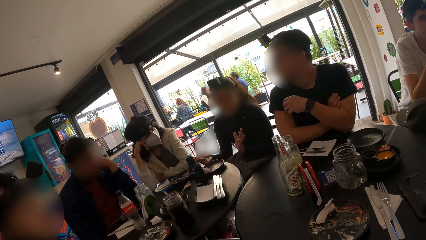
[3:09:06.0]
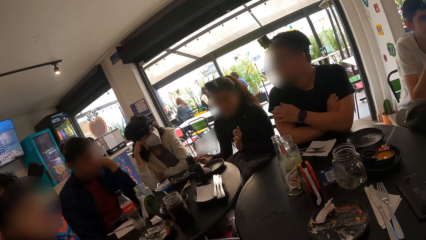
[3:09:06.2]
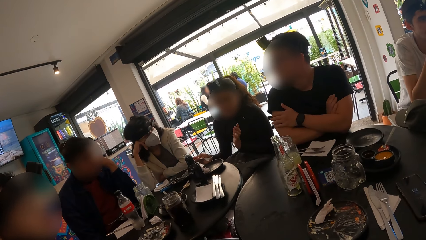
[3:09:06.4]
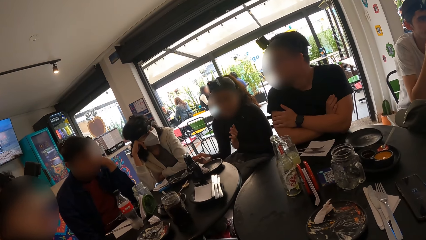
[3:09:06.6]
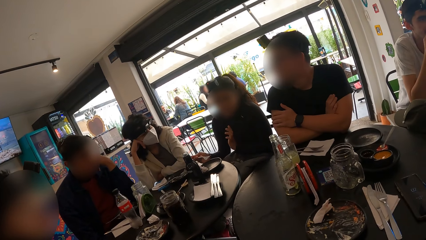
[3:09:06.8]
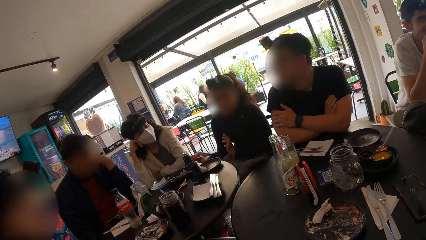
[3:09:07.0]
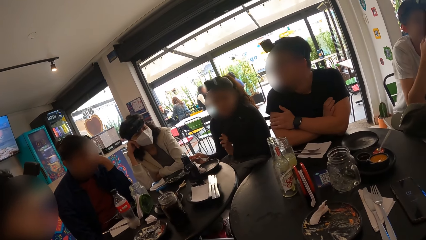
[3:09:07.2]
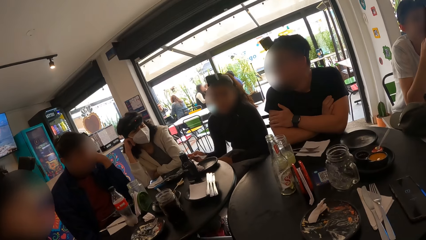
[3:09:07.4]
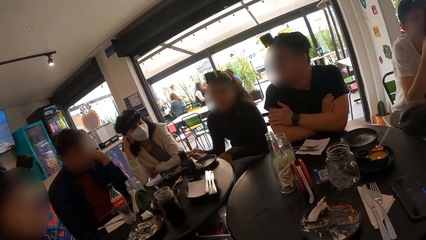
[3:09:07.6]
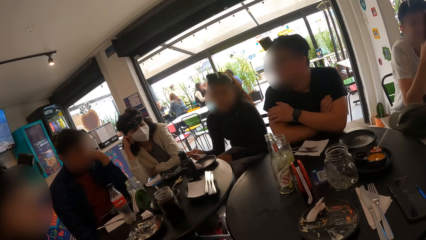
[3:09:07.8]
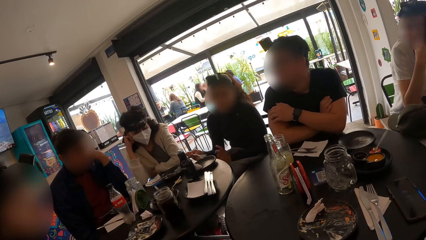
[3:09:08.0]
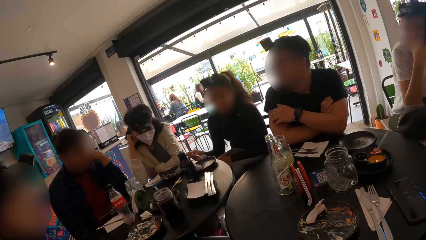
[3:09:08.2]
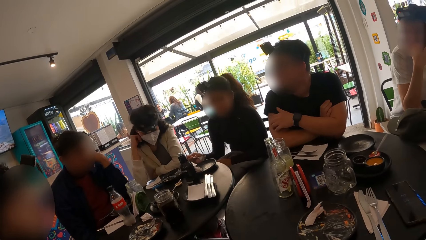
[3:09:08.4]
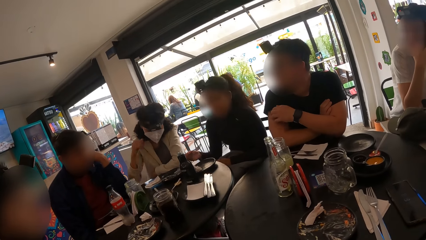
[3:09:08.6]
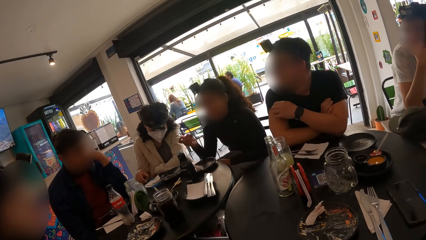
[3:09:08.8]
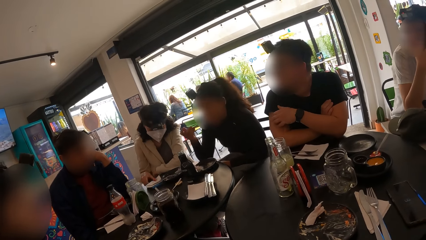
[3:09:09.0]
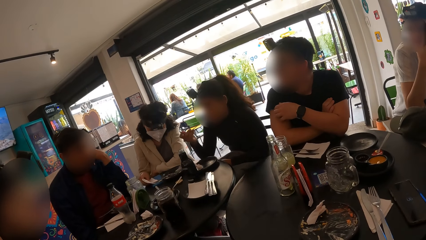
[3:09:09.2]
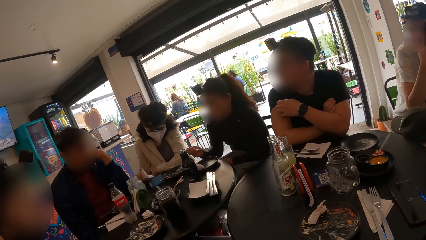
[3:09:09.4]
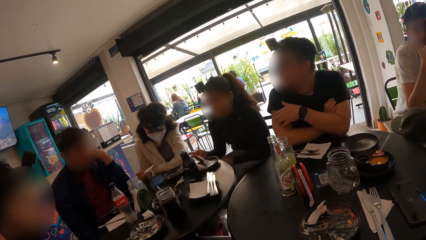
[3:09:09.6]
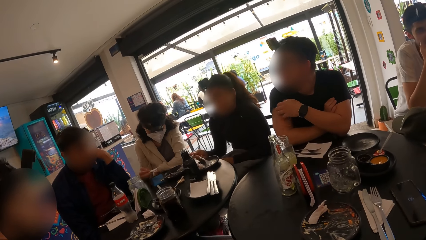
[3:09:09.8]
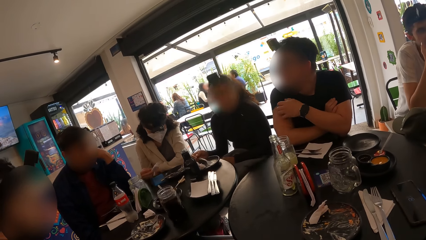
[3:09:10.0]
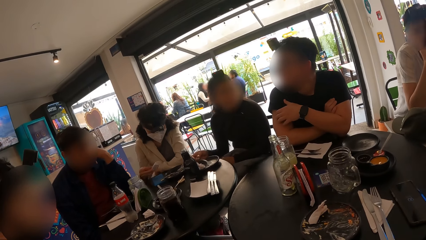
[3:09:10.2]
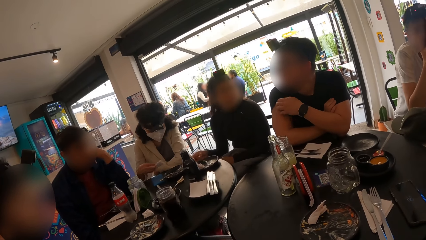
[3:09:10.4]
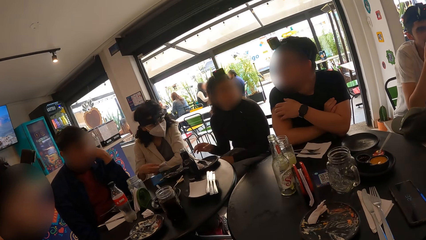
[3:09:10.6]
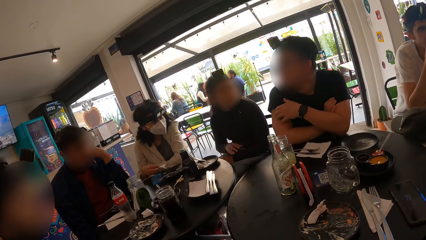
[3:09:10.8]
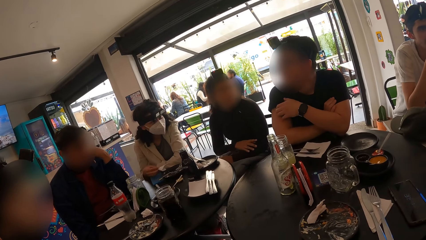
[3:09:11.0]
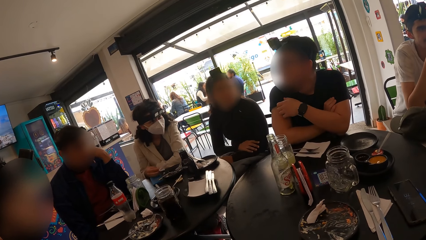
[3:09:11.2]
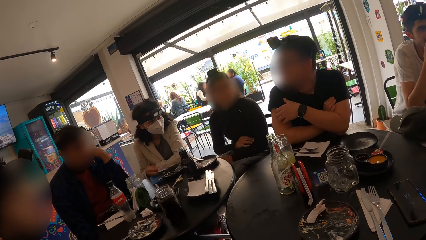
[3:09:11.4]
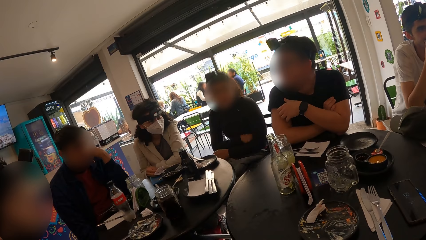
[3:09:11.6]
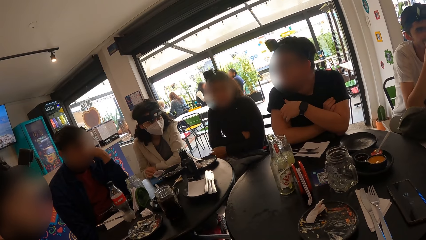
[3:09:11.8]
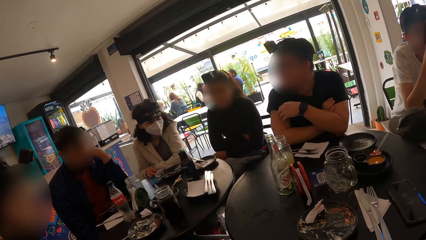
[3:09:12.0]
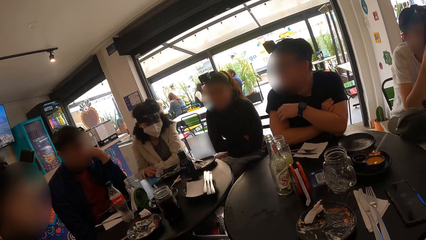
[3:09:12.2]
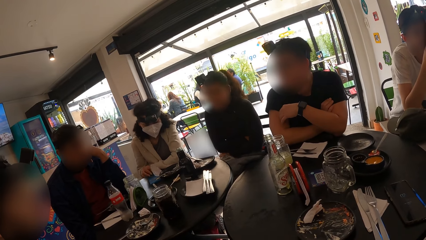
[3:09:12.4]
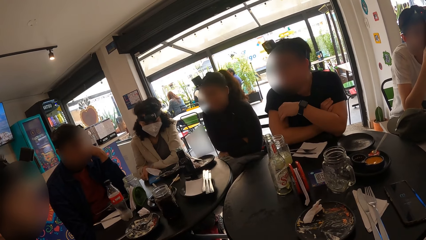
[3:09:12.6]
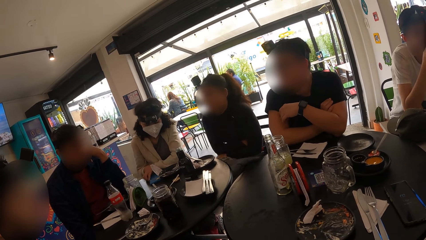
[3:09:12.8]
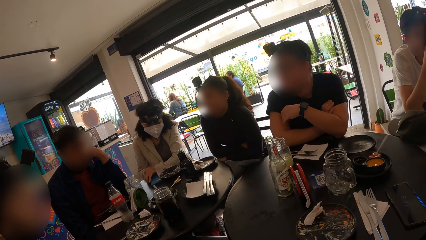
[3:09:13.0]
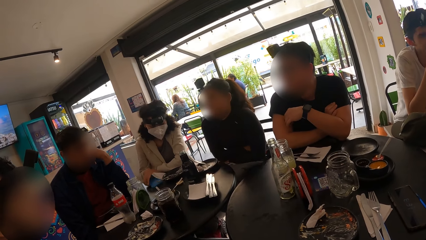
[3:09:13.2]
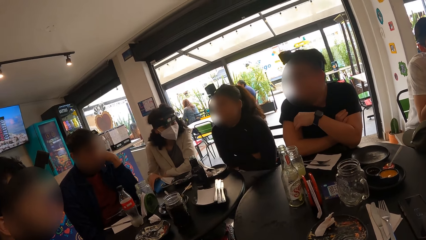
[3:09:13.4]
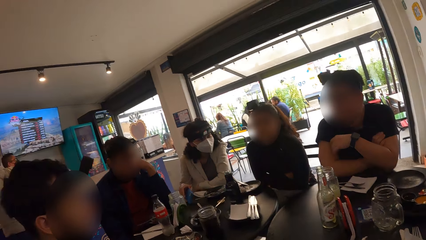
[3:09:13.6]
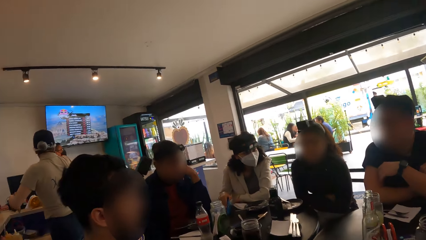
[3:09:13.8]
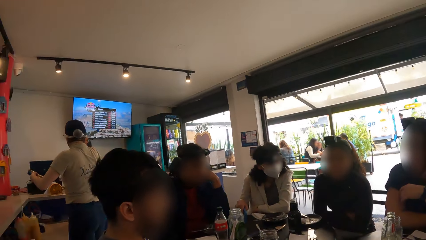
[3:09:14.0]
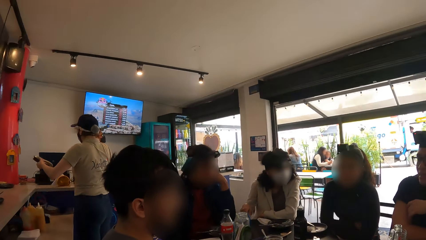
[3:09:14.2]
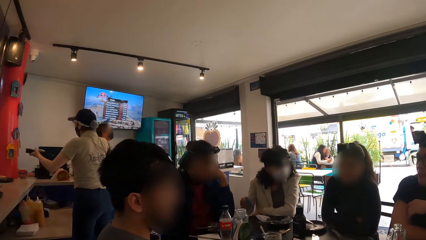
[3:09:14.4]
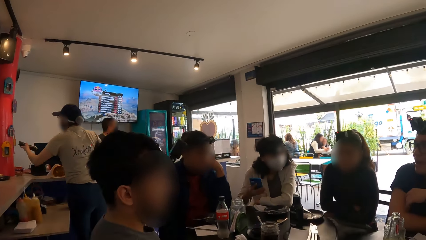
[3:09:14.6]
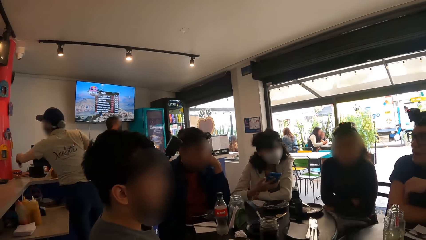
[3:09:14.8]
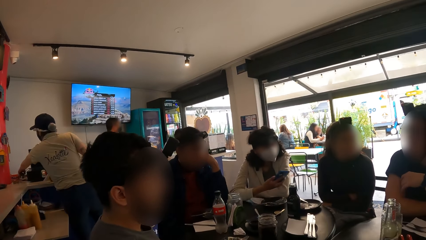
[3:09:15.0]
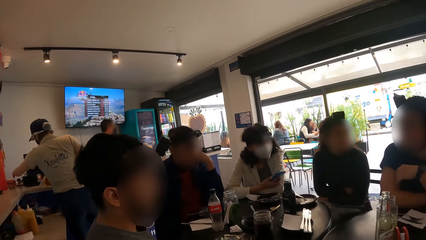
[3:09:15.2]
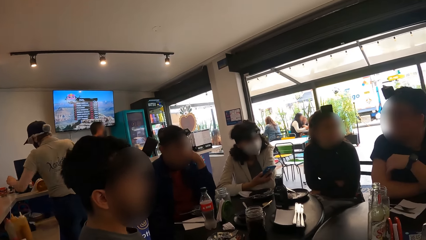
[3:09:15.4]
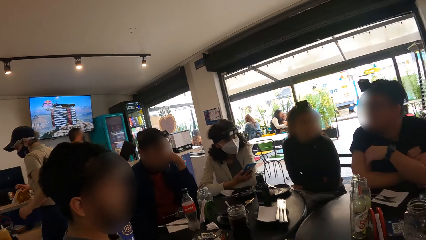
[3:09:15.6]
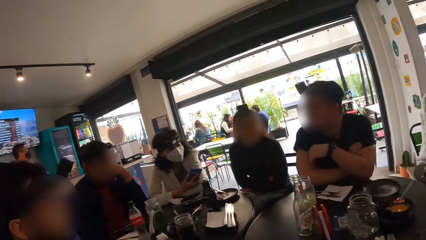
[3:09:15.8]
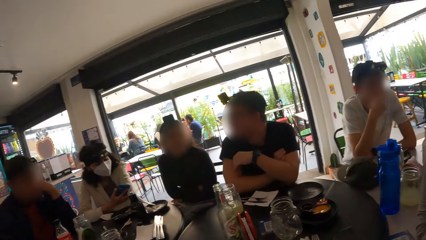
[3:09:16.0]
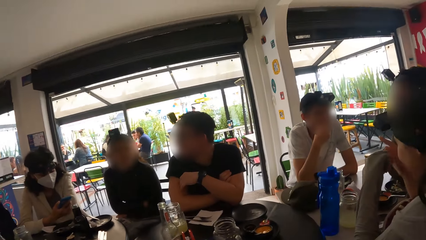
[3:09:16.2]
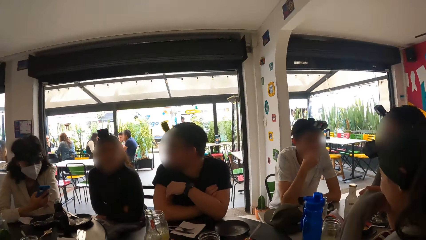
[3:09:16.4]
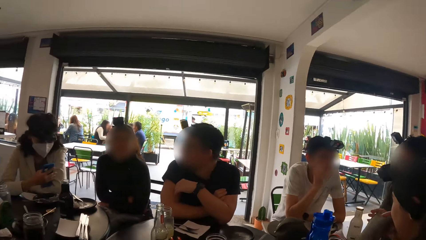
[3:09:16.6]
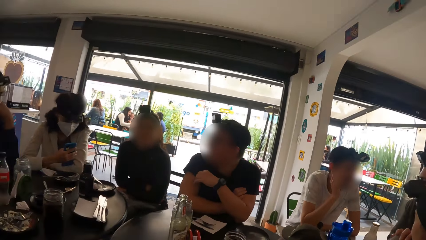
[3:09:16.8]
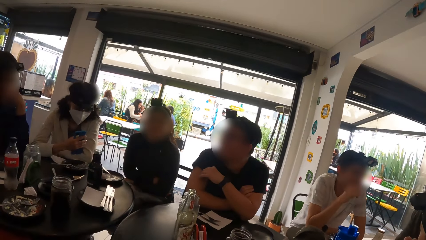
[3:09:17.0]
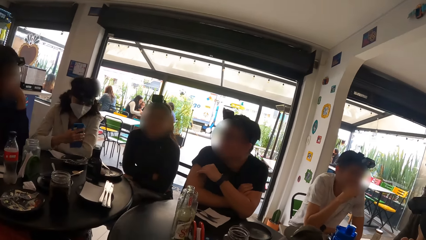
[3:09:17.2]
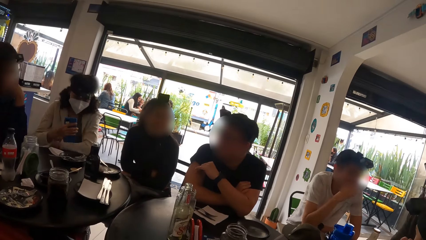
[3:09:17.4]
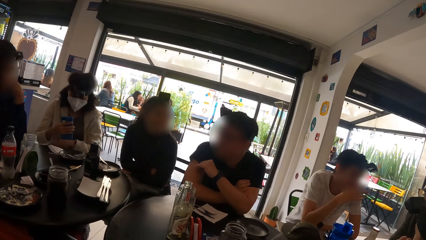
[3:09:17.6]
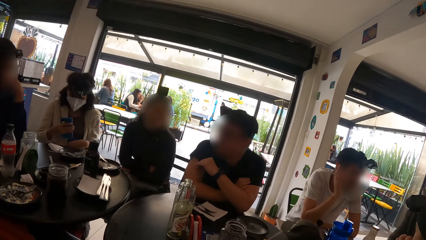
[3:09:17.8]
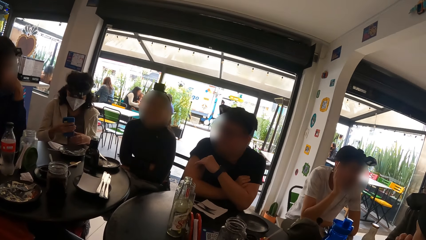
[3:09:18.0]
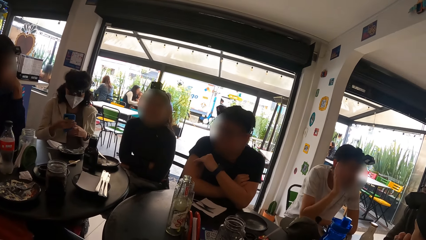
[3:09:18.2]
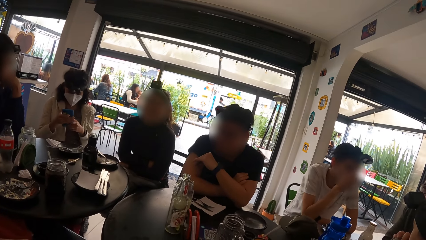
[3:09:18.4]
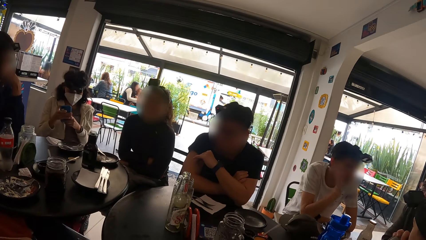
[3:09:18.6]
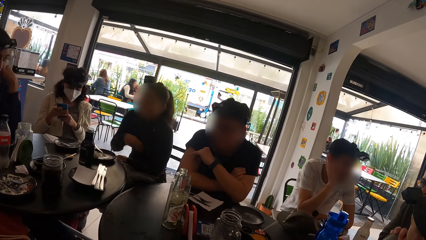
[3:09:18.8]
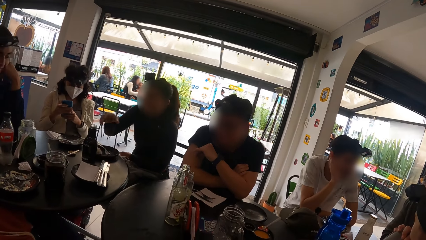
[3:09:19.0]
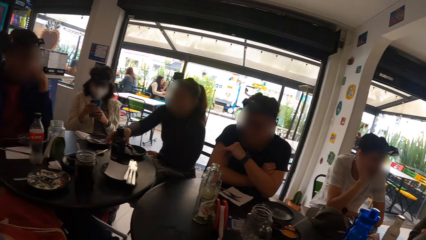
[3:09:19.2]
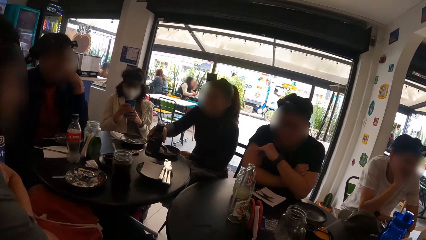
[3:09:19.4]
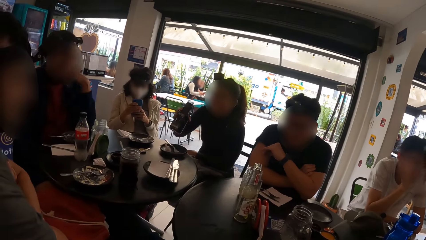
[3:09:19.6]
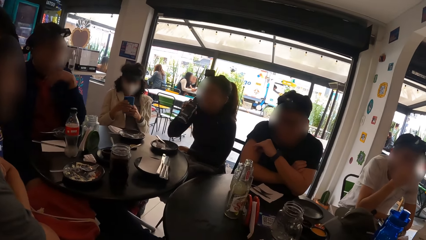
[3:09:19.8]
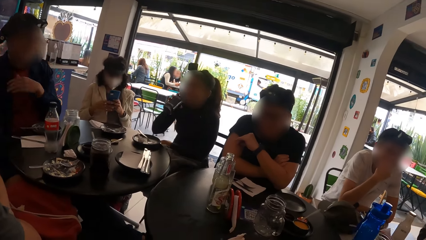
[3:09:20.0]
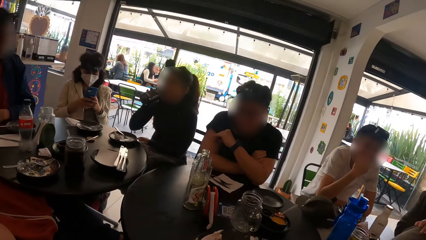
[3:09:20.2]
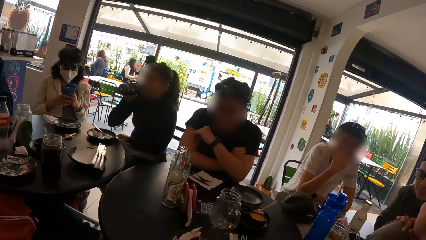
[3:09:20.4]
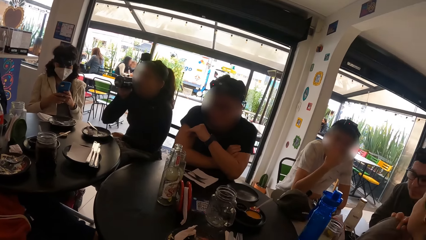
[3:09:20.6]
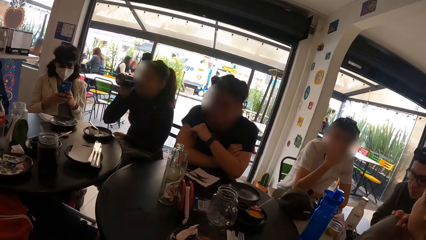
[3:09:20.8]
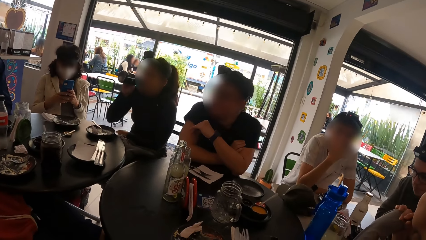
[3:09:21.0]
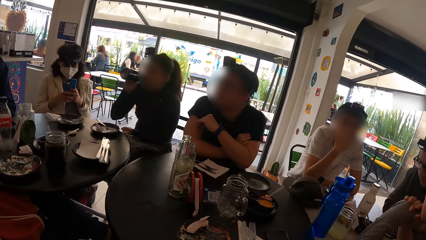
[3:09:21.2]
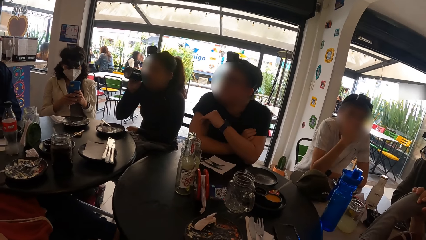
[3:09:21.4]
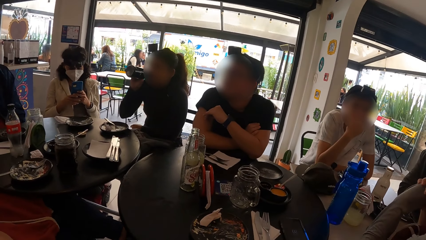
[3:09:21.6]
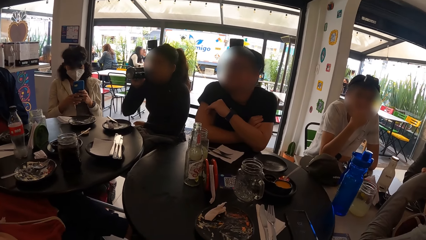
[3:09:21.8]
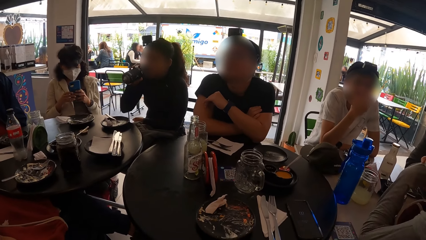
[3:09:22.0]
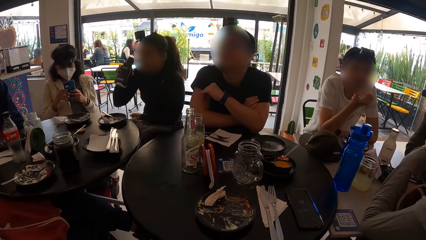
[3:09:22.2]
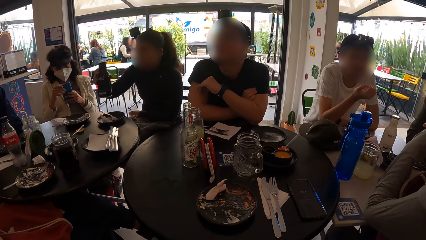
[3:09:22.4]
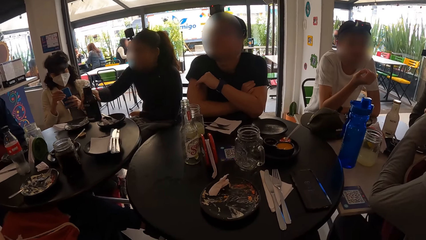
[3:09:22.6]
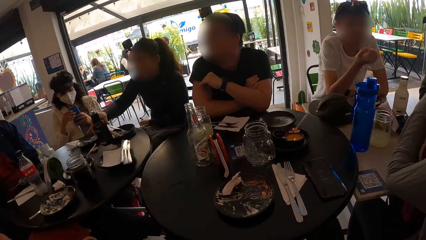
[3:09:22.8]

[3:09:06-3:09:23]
A woman puts food in her mouth with the fork in her right hand and drops the fork in the plate with her right hand. Another woman picks up a phone from the table with her right hand. The camera wearer looks at a man. A third woman picks up a bottle from the table with her right hand and drinks from the bottle in her right hand. The camera wearer looks around the restaurant.
